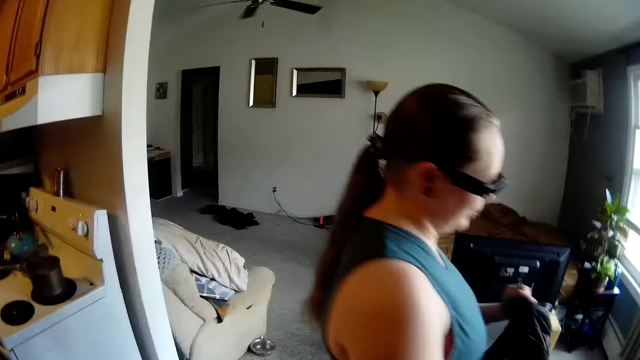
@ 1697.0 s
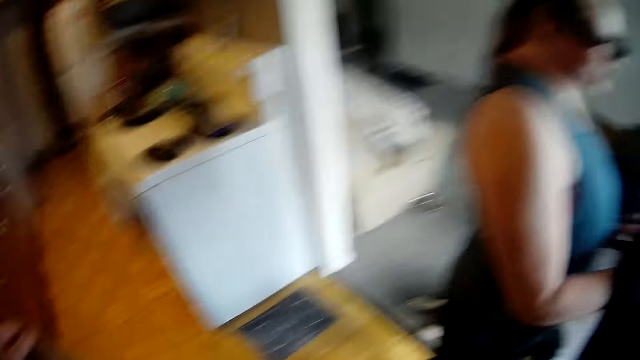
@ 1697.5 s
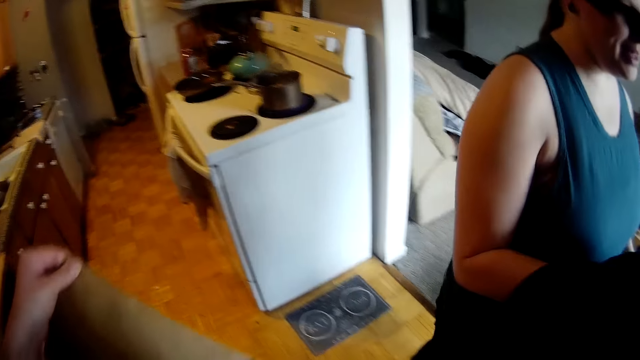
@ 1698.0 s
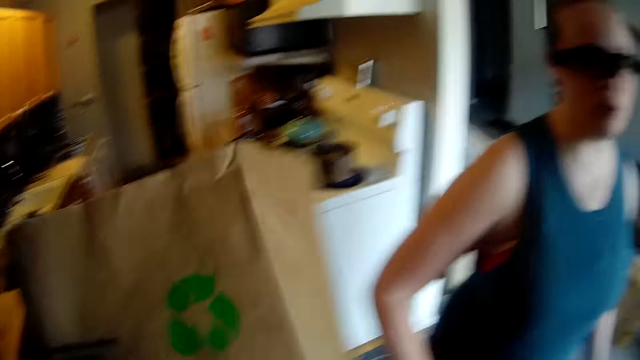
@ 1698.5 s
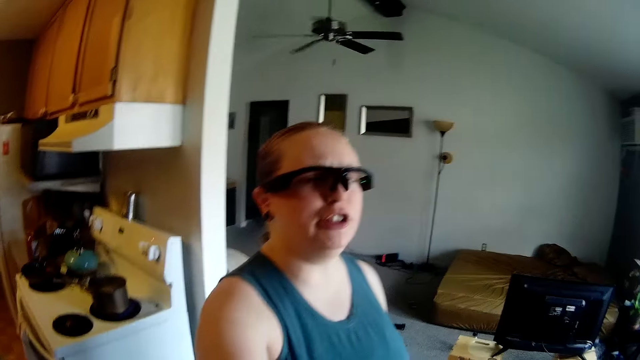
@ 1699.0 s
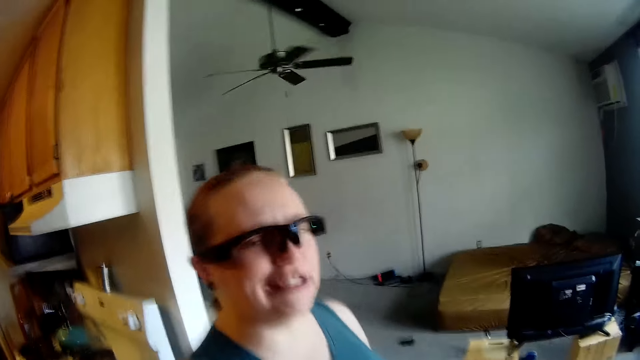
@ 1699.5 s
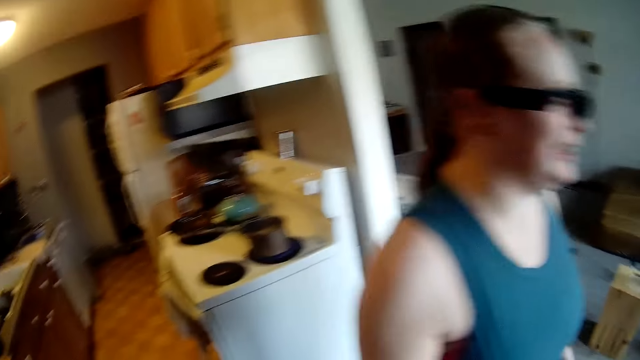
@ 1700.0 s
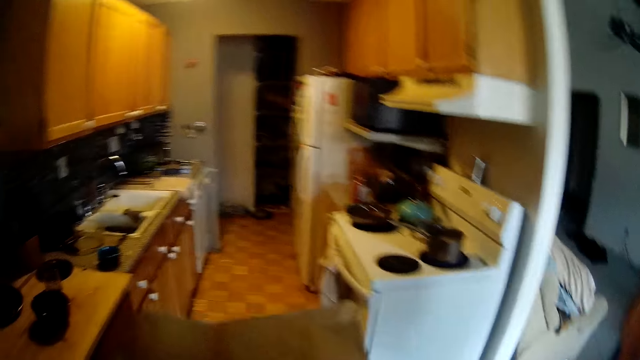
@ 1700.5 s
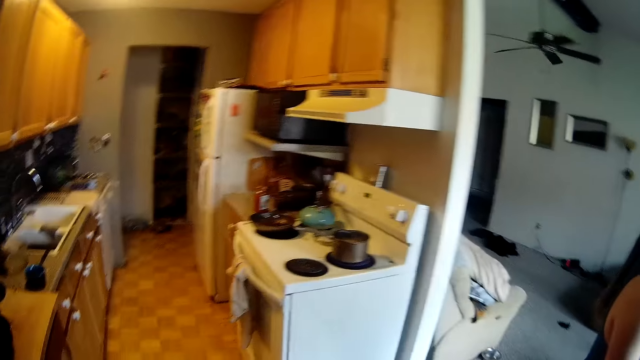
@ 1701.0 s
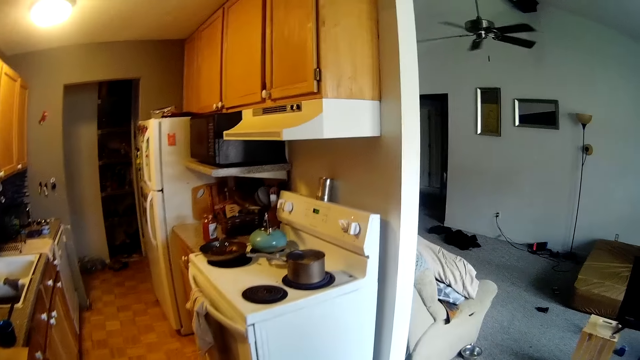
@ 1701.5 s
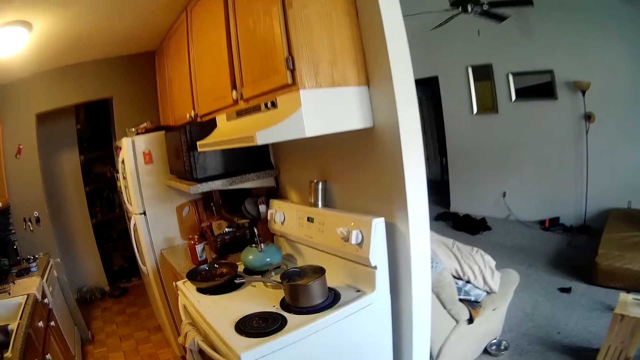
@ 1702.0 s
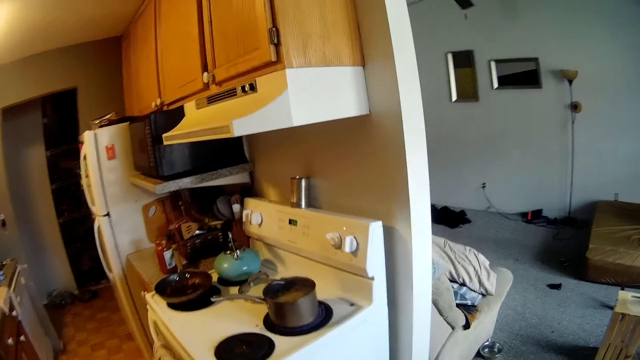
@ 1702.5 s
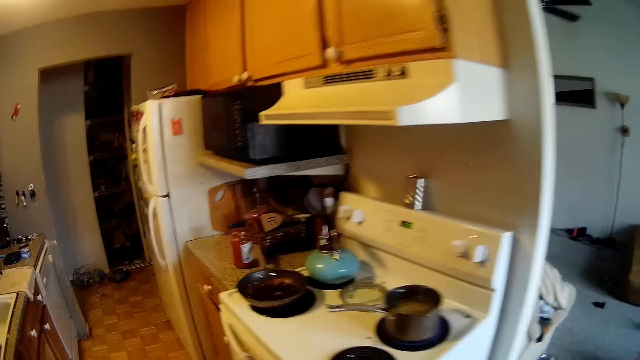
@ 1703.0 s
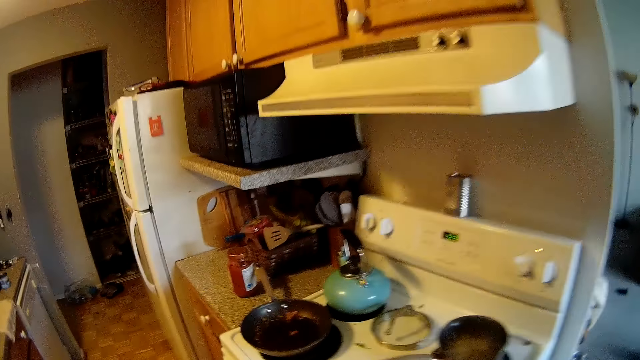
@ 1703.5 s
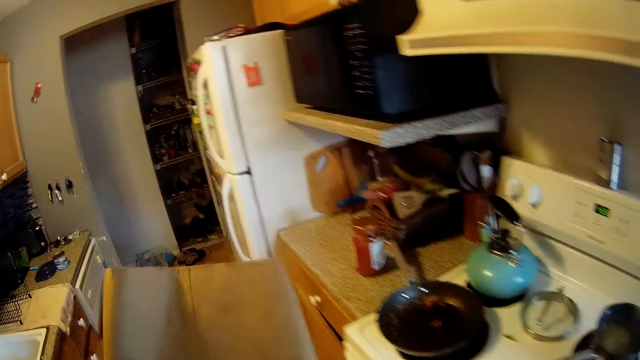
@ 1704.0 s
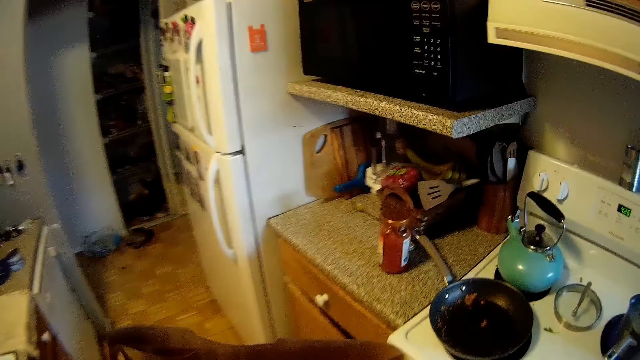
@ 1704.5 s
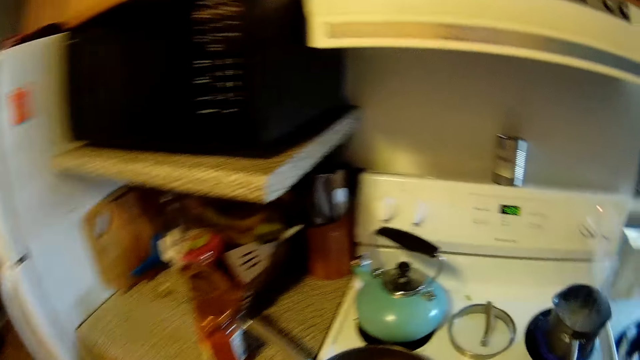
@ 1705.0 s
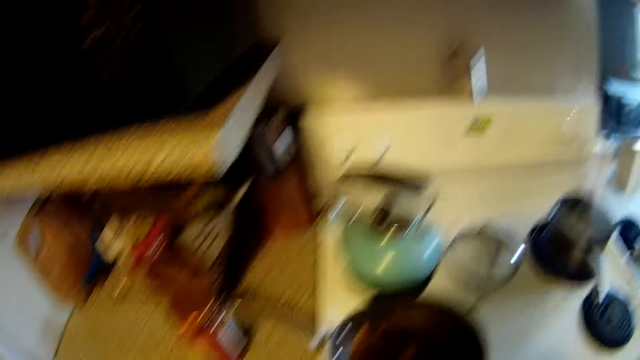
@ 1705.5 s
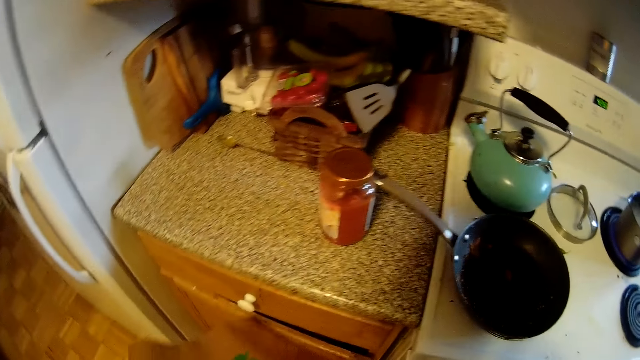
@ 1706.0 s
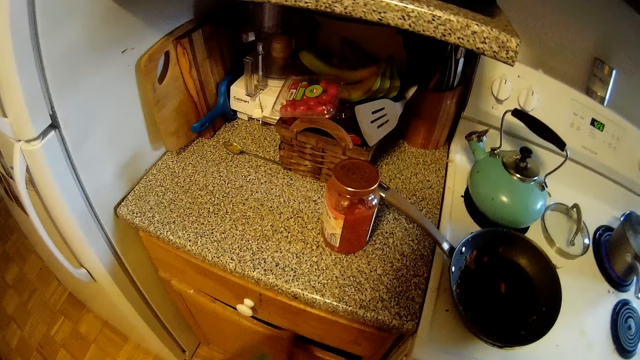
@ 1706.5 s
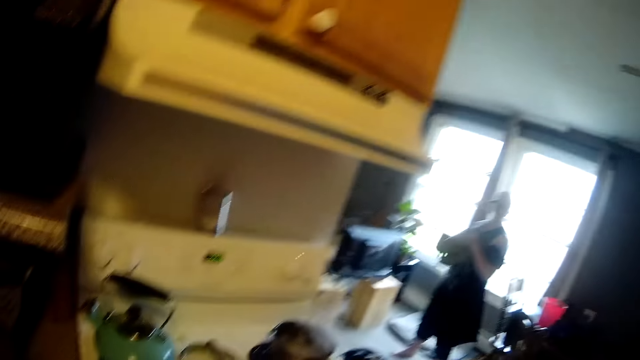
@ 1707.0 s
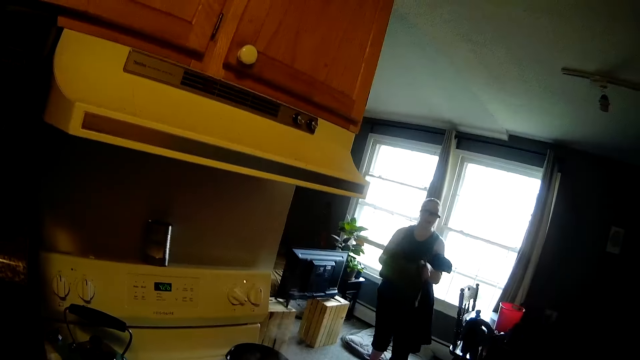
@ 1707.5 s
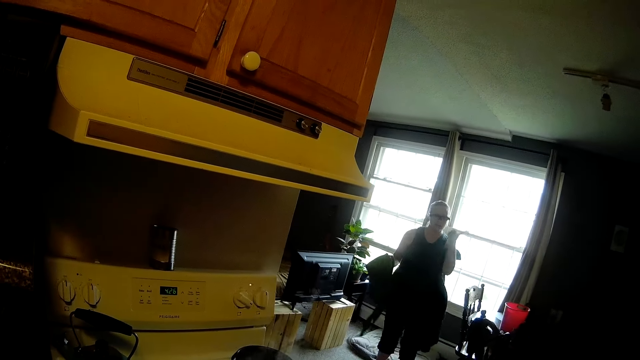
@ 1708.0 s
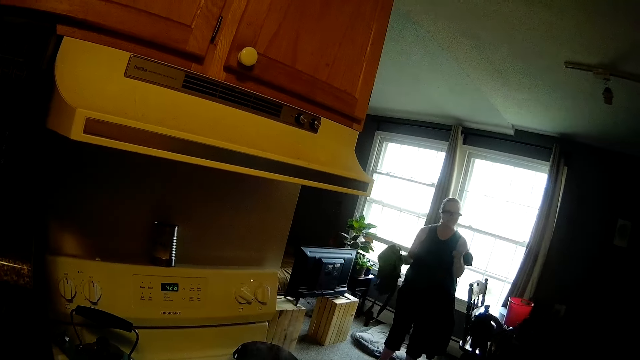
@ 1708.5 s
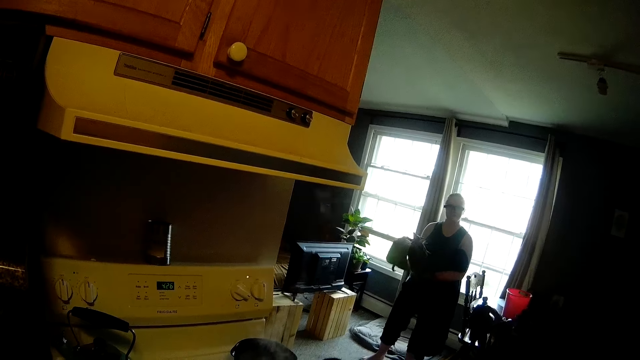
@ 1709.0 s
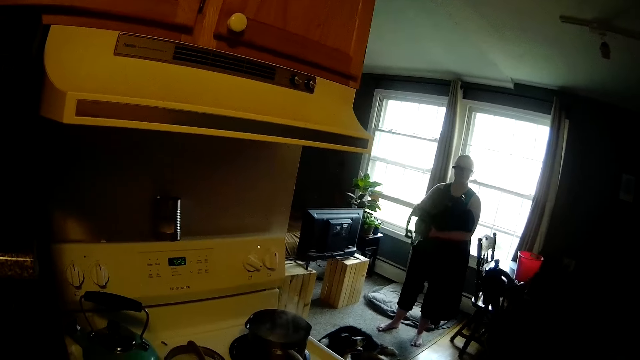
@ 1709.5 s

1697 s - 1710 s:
A woman holds a cloth in her right hand. The woman looks at the camera wearer. The camera wearer walks away from the table. They fold the shopping bag. They look over the countertop. They look at the woman. The woman gestures with her hand. The woman holds a bag in her right hand.

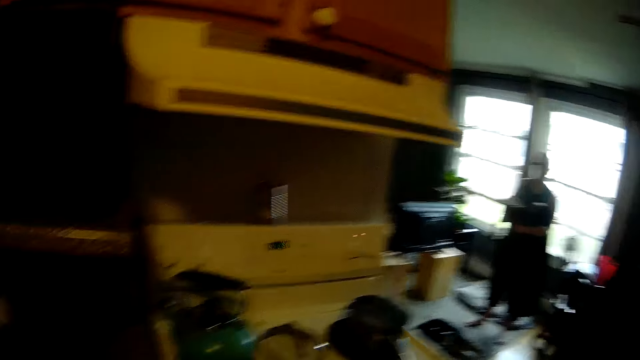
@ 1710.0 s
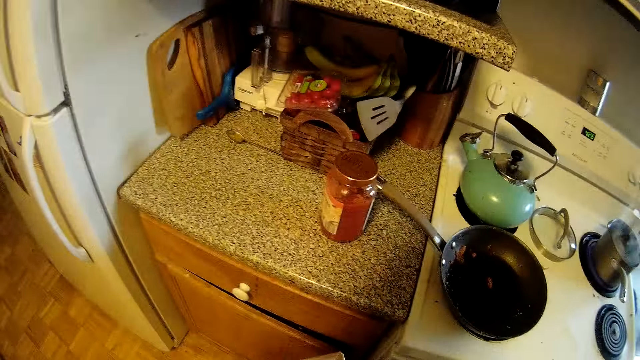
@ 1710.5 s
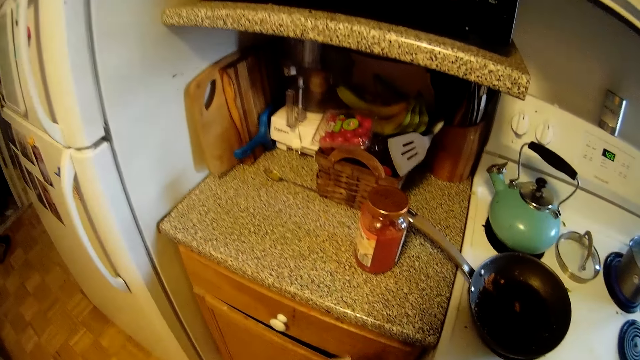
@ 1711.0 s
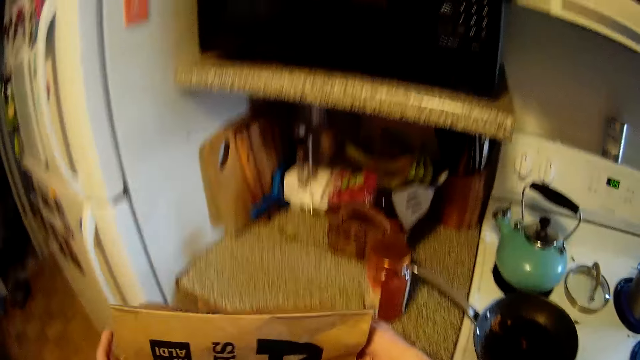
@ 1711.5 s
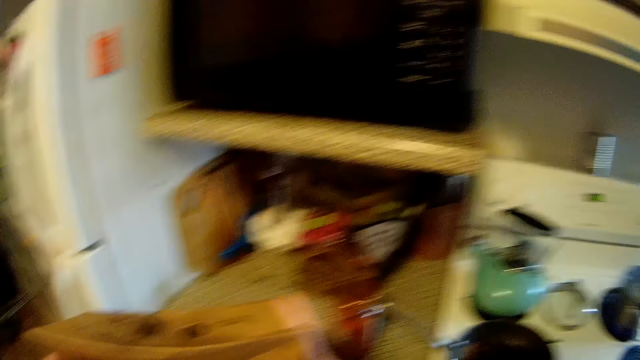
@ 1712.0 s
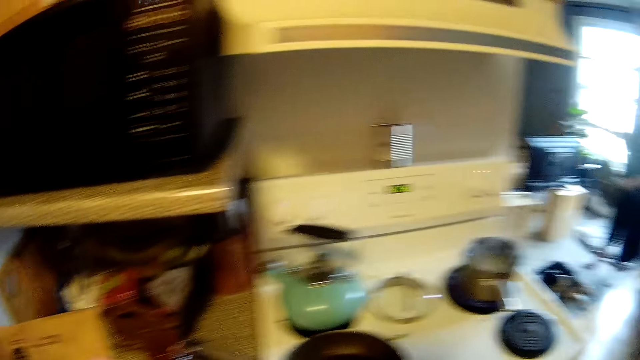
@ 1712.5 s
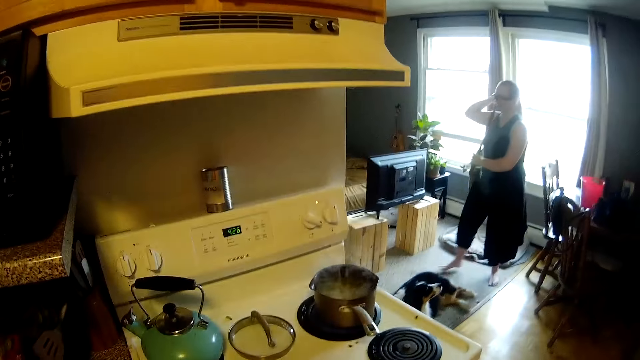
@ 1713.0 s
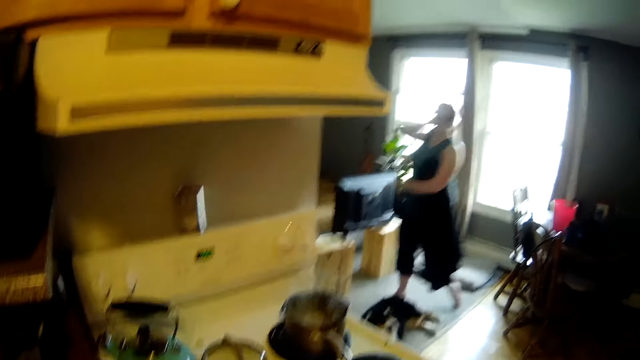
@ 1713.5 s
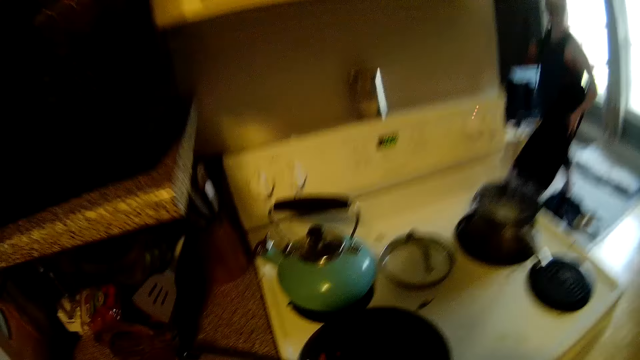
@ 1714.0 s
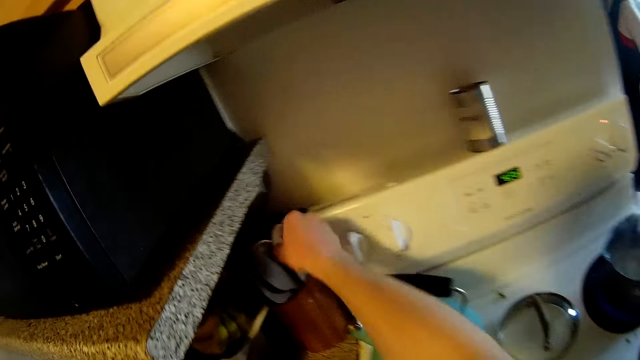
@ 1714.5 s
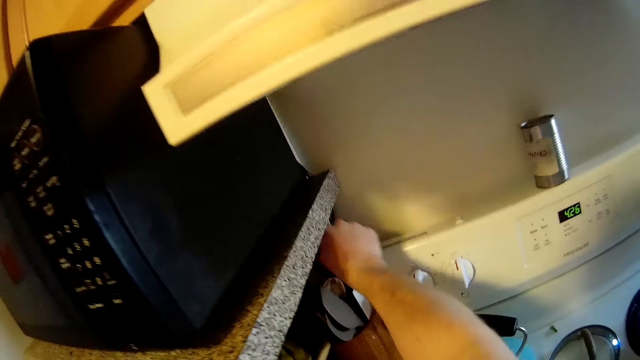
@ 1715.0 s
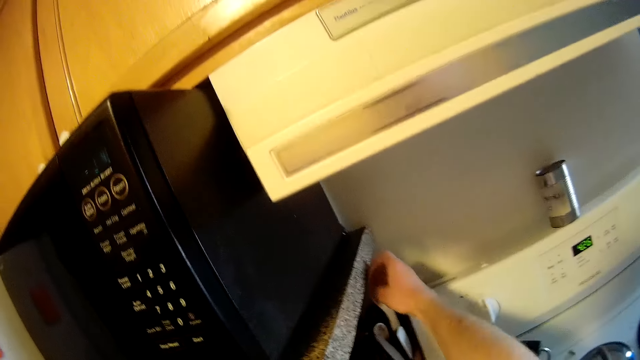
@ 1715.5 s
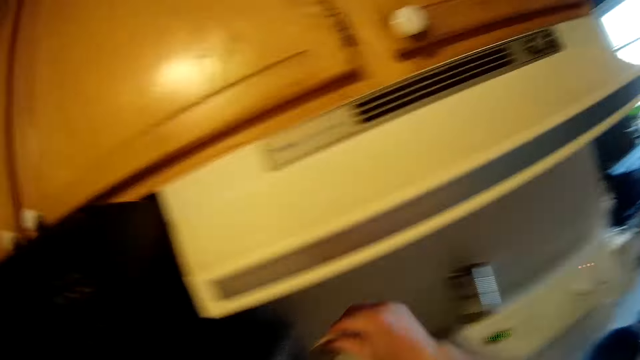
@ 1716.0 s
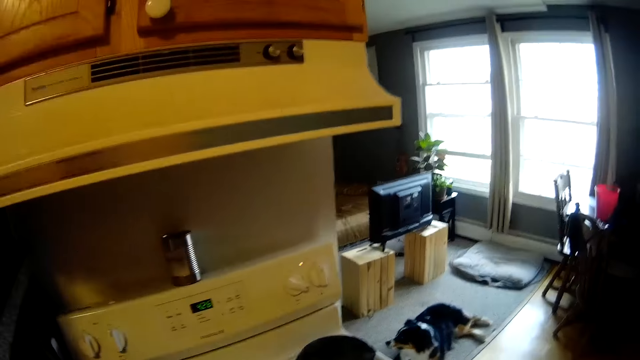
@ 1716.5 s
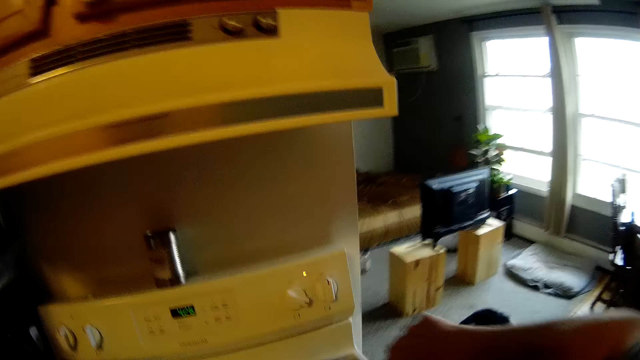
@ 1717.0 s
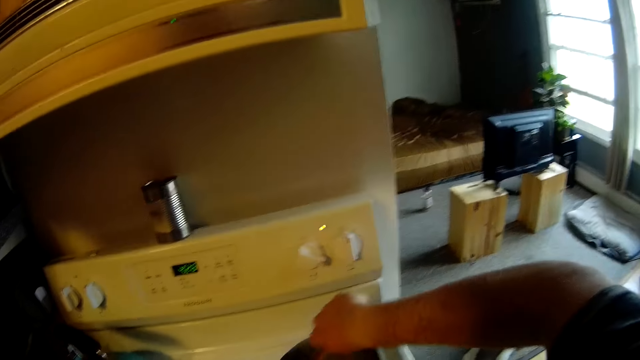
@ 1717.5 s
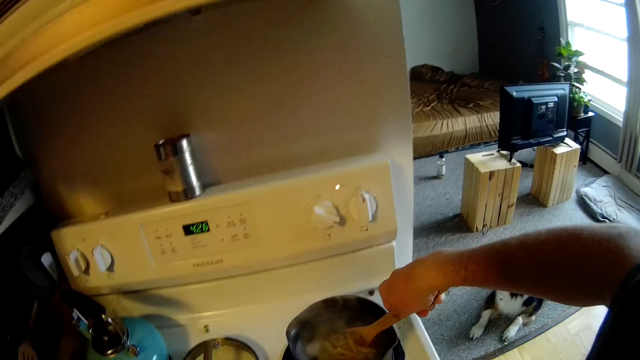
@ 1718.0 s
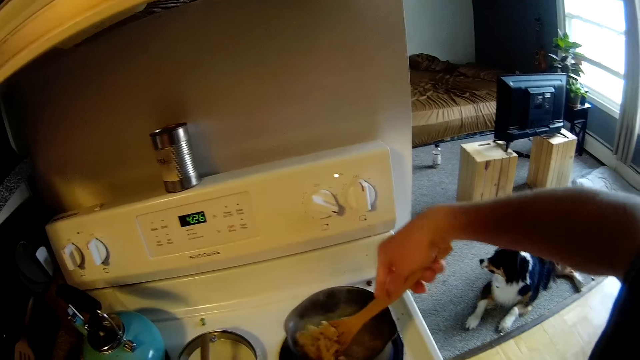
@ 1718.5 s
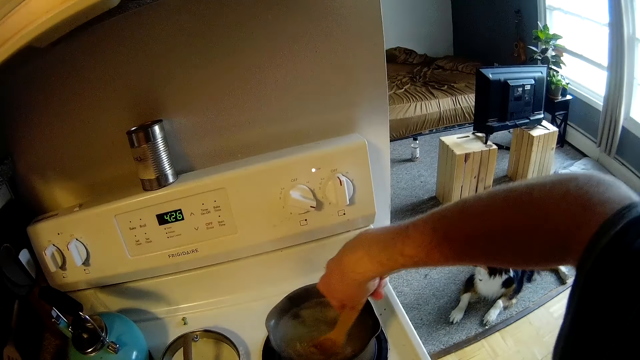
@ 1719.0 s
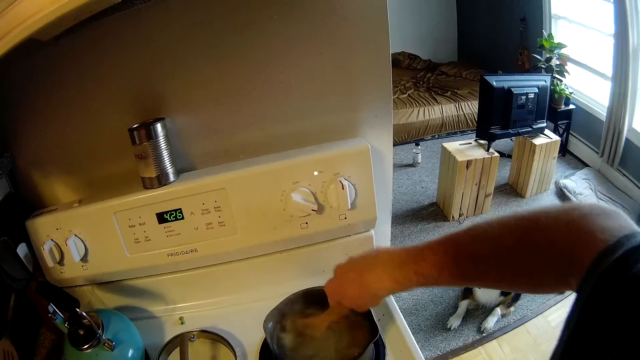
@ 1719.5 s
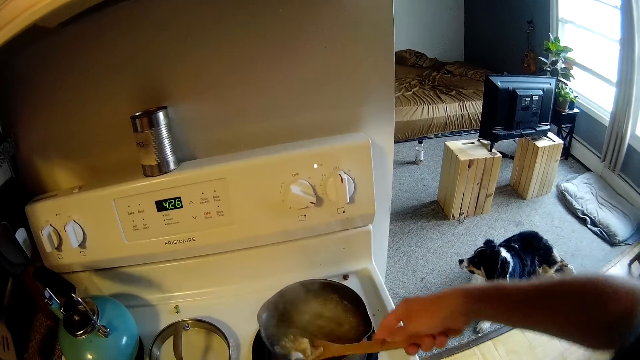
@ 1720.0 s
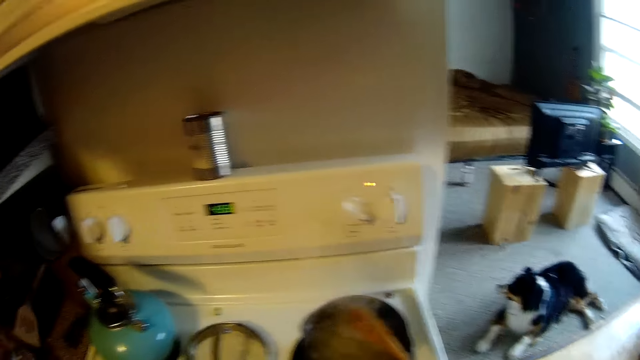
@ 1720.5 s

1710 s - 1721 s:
The camera wearer looks over the countertop. He folds the paper bag with both hands. He squeezes the shopping bag. The woman hangs the bag on her right shoulder. The woman walks by the camera wearer on the other side of the house. The camera wearer picks up a cooking spoon from a spoon holder on the kitchen top with his right hand. He stirs the food in the pot on the cooker with the spoon in his right hand.
